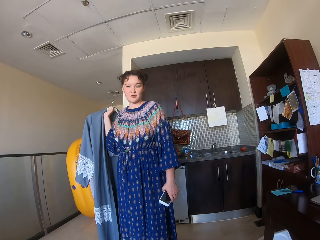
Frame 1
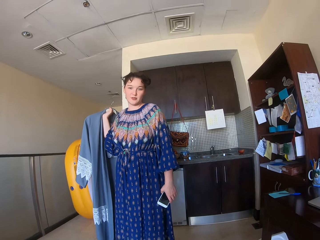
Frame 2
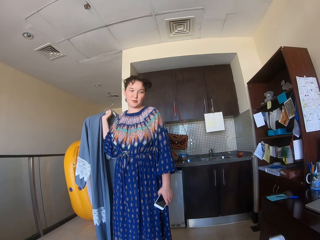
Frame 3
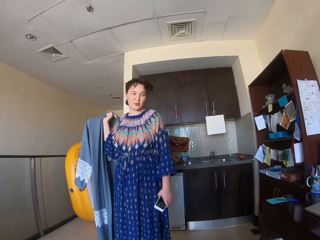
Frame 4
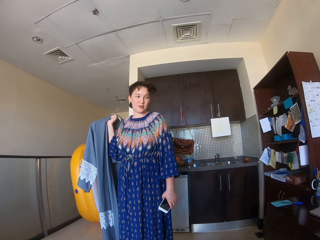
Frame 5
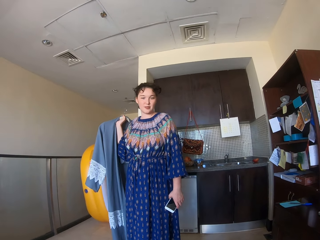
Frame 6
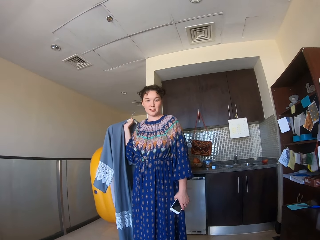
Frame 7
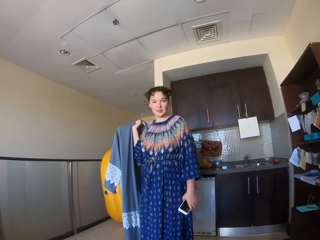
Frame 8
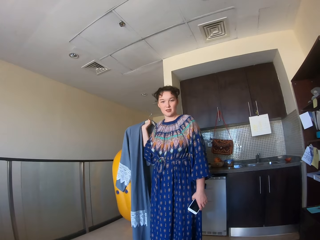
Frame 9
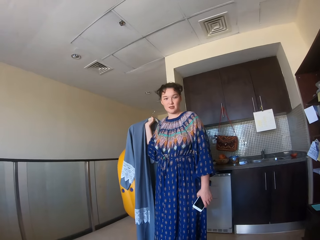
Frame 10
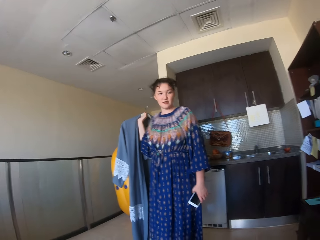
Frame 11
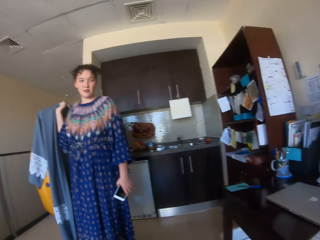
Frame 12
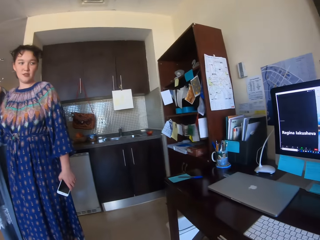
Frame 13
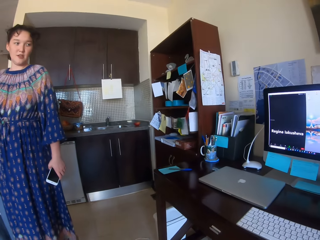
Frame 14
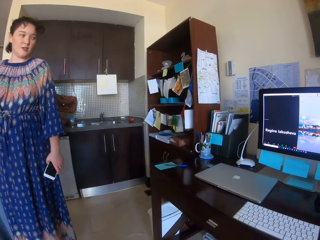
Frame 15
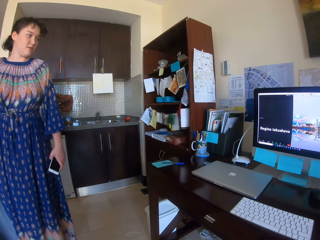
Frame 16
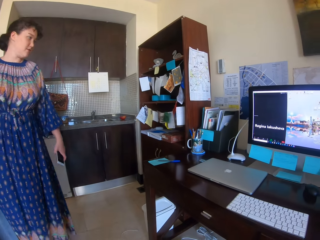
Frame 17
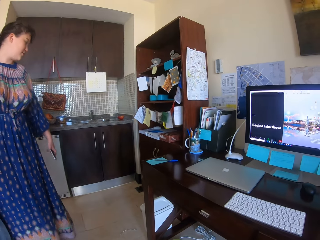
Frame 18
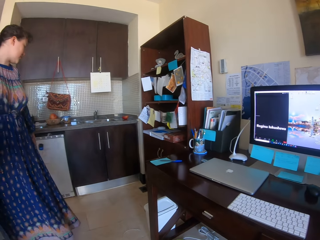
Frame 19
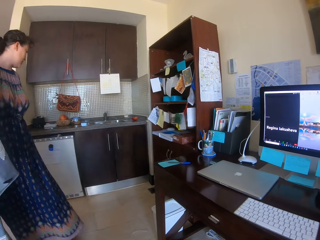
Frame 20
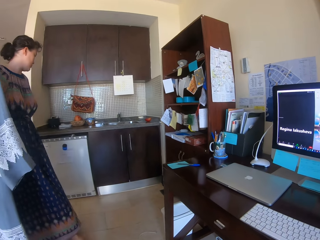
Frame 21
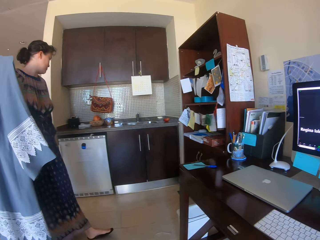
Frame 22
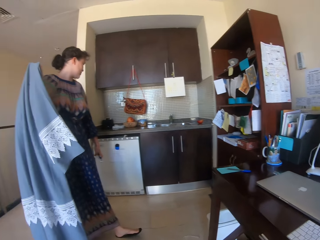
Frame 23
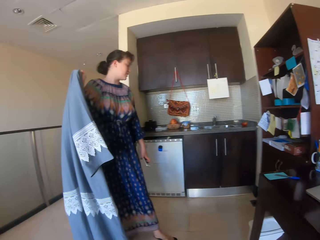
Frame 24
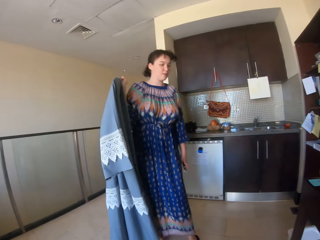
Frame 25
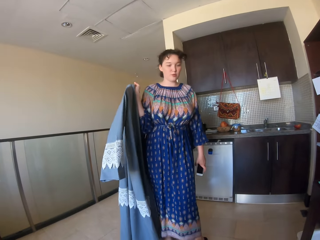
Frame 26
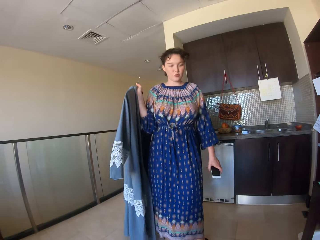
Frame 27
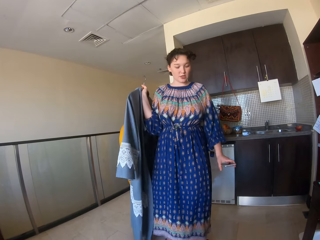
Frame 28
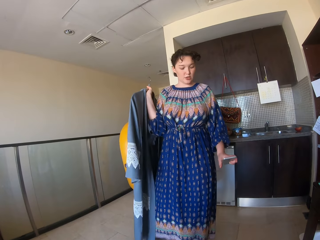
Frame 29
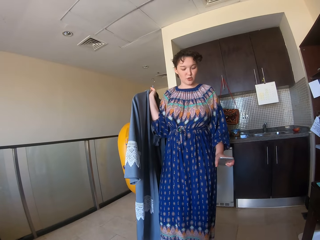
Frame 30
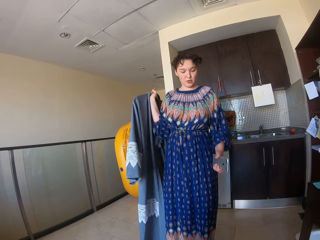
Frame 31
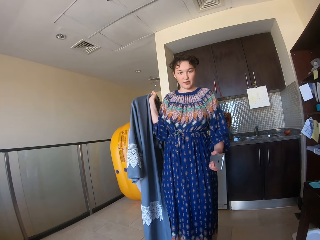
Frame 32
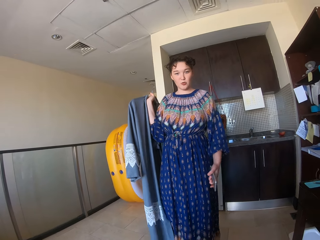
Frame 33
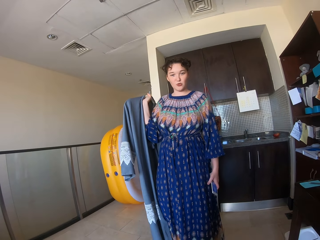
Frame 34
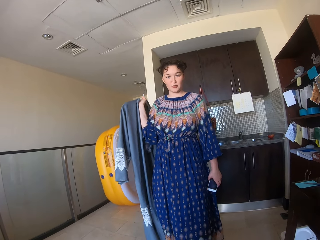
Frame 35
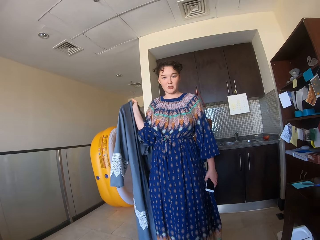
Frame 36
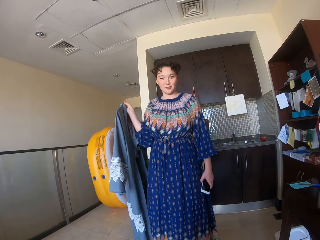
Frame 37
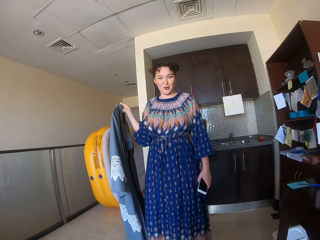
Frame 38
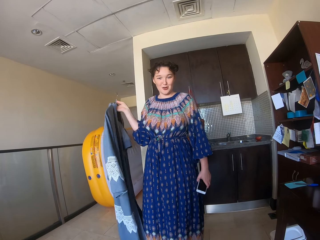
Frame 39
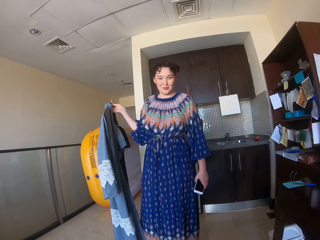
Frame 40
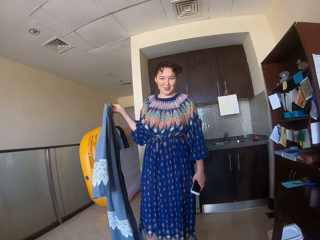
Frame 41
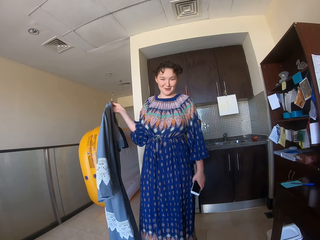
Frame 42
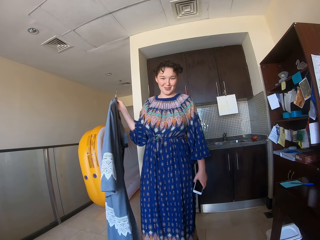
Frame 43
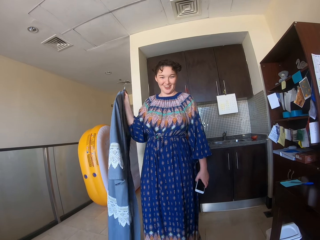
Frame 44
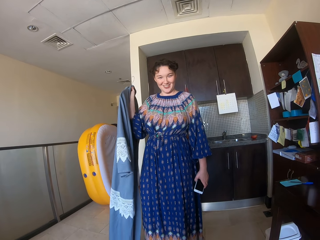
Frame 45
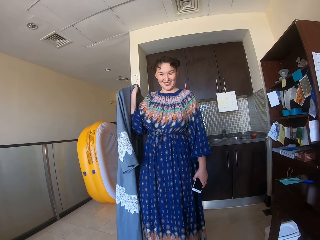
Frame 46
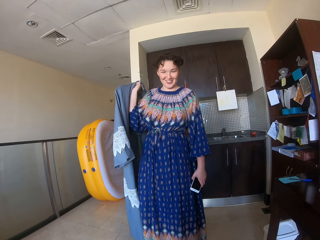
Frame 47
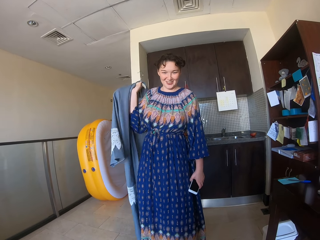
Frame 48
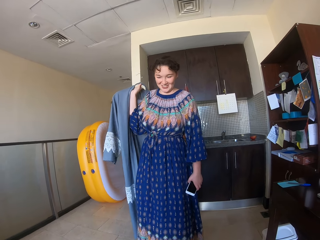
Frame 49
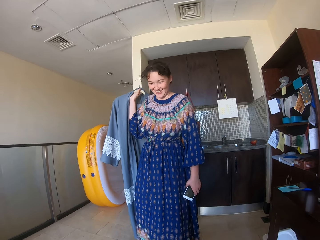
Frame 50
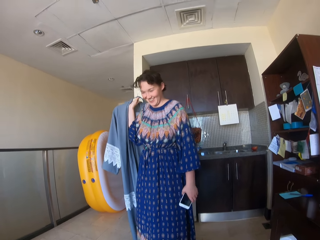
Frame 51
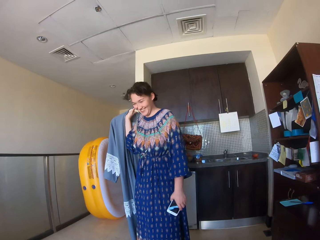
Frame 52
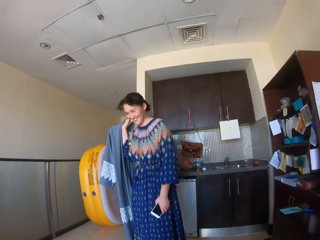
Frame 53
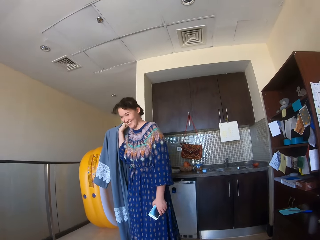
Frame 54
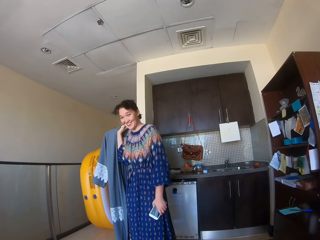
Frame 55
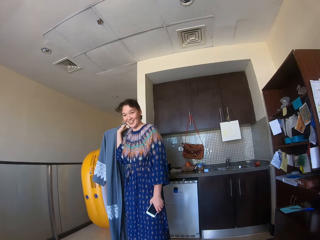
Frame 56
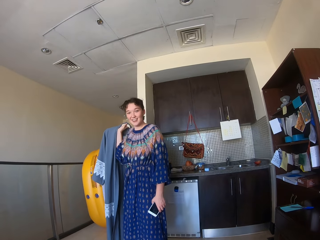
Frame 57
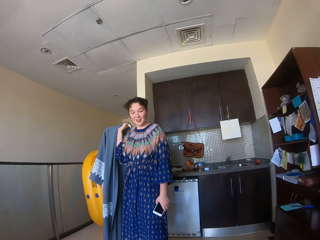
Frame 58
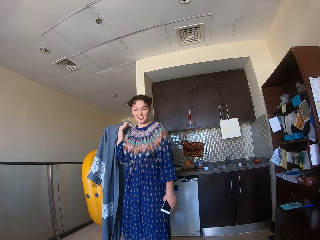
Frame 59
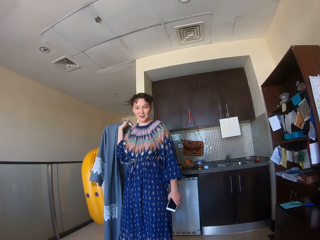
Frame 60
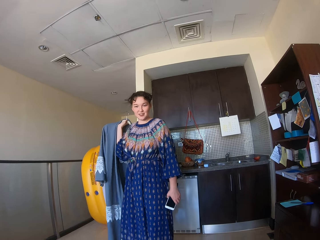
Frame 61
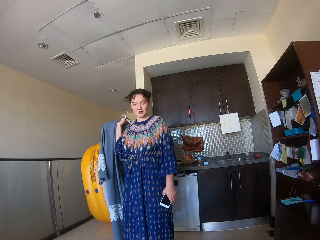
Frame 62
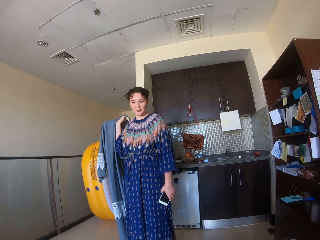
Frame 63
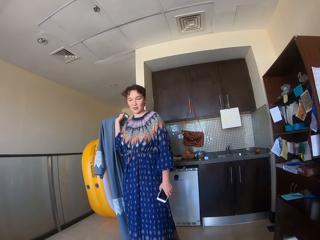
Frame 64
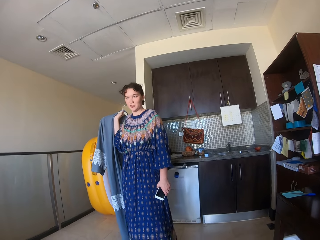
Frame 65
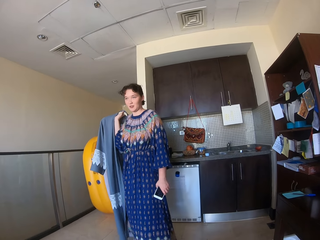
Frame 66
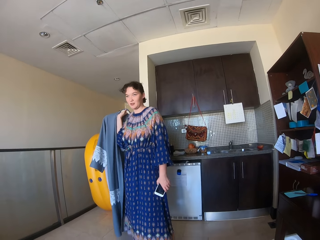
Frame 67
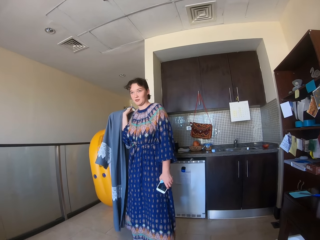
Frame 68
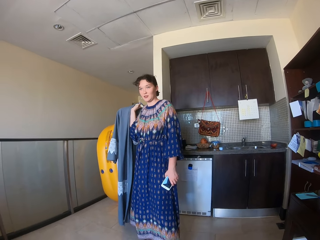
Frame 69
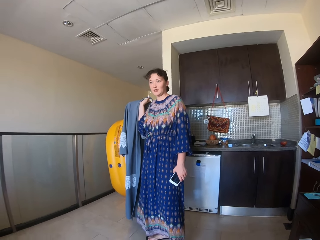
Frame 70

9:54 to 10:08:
A woman looks around. The woman turns back, moves her hand and looks at the phone. The woman turns around.

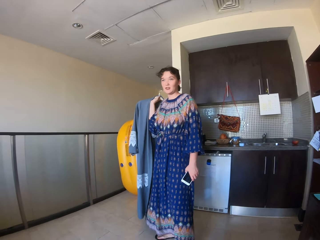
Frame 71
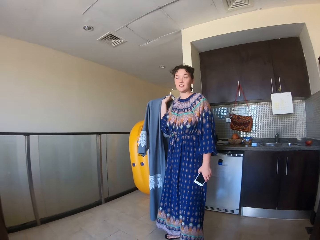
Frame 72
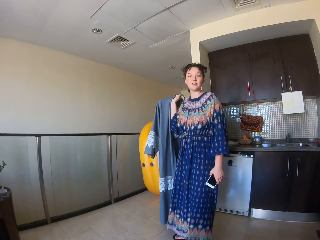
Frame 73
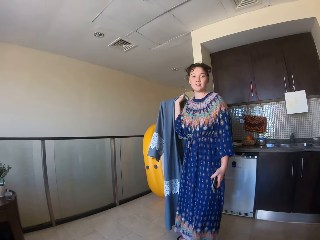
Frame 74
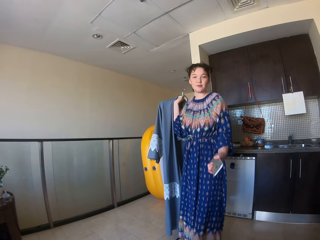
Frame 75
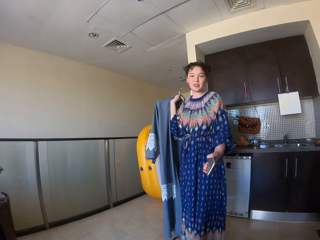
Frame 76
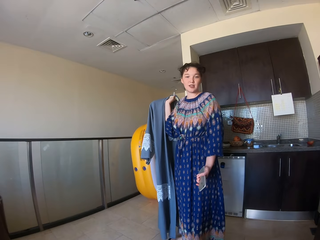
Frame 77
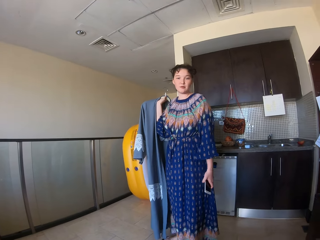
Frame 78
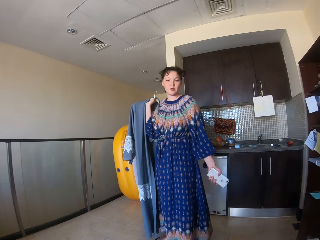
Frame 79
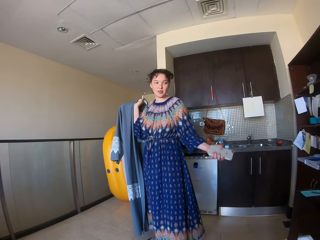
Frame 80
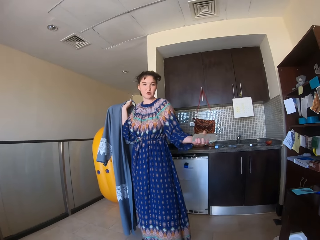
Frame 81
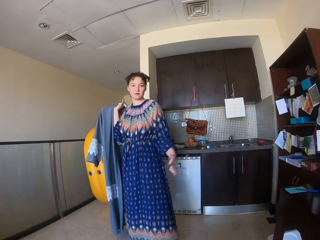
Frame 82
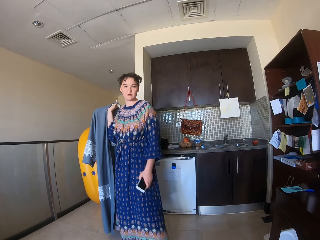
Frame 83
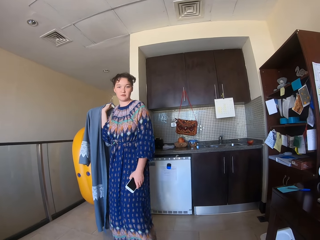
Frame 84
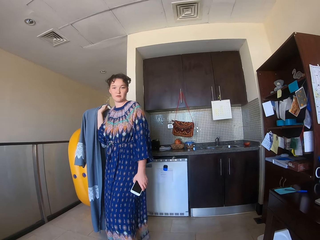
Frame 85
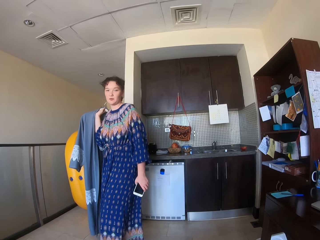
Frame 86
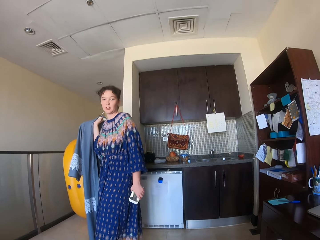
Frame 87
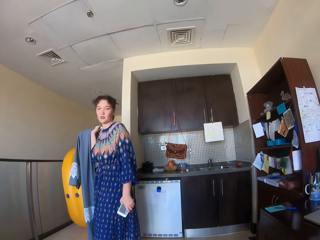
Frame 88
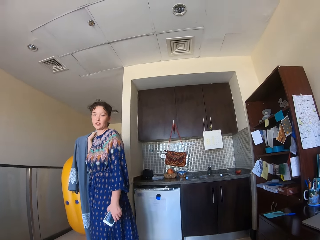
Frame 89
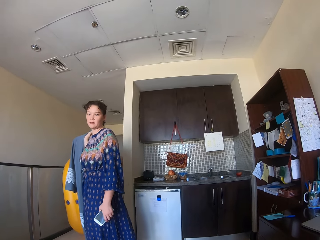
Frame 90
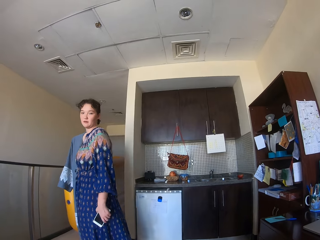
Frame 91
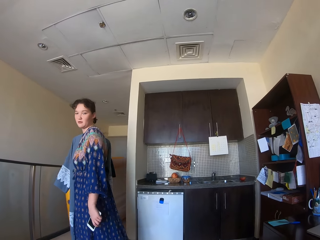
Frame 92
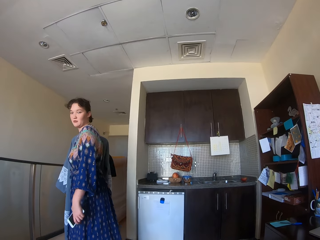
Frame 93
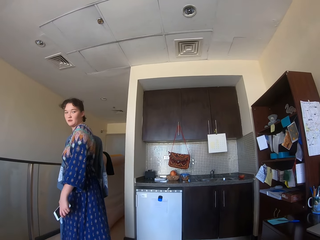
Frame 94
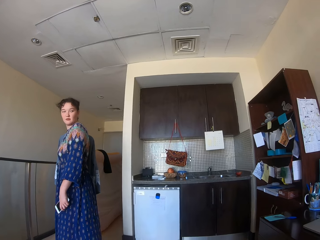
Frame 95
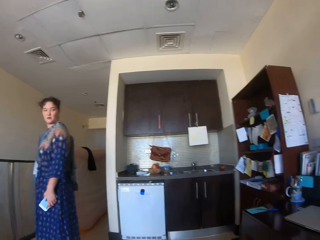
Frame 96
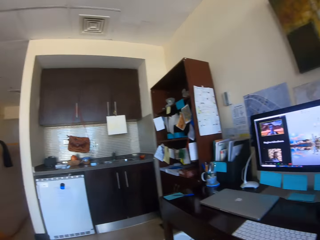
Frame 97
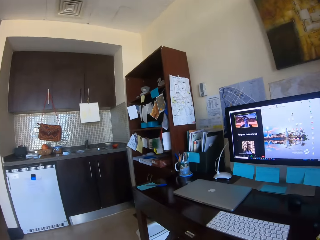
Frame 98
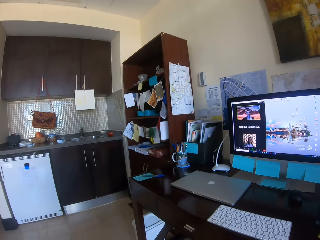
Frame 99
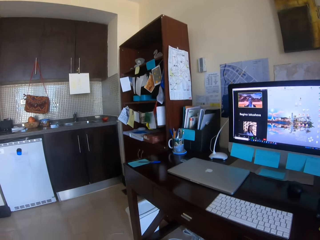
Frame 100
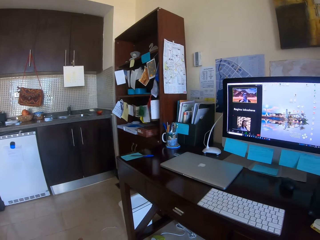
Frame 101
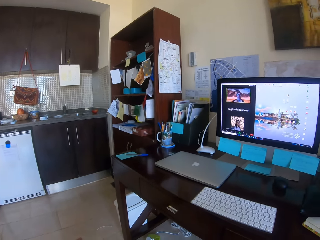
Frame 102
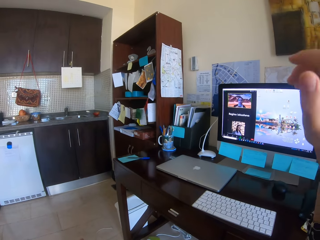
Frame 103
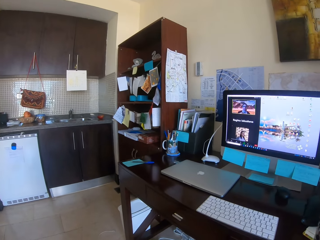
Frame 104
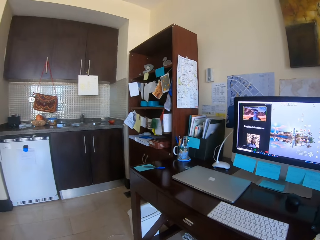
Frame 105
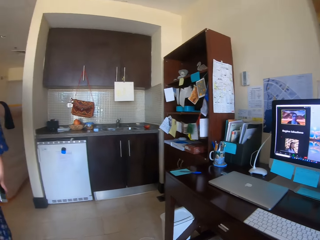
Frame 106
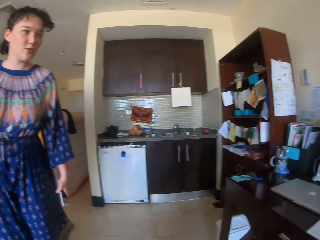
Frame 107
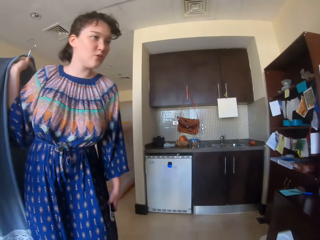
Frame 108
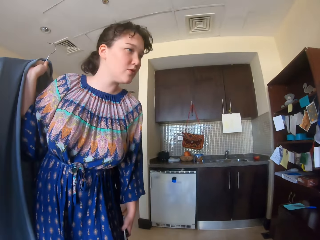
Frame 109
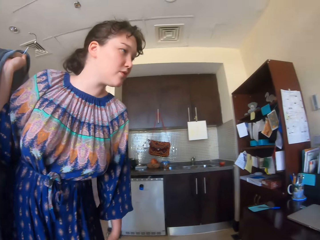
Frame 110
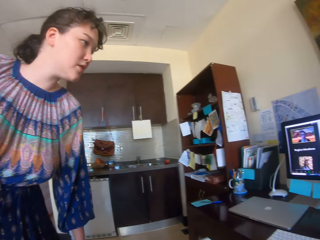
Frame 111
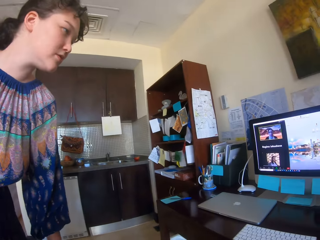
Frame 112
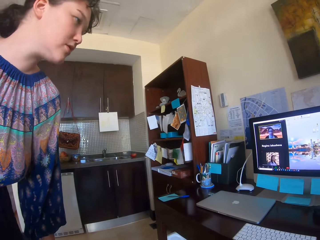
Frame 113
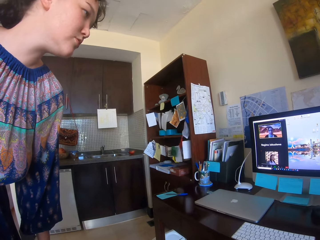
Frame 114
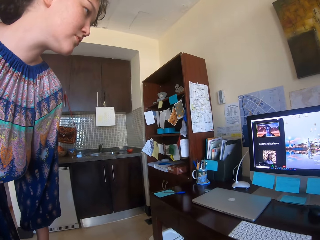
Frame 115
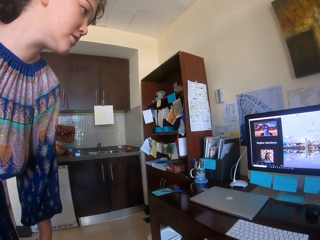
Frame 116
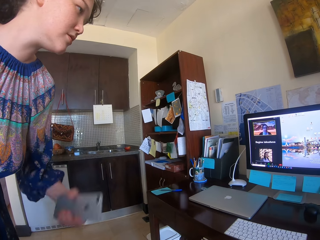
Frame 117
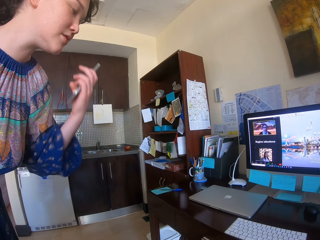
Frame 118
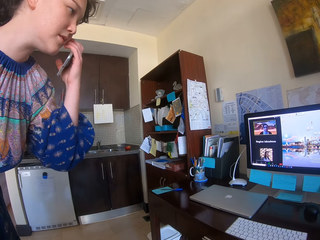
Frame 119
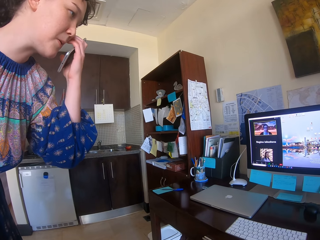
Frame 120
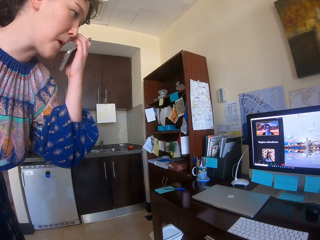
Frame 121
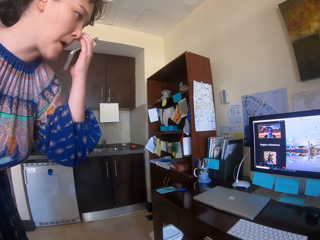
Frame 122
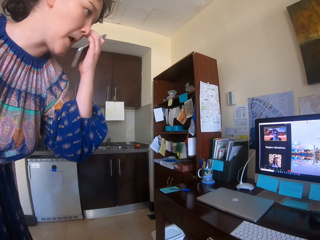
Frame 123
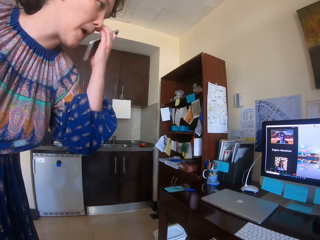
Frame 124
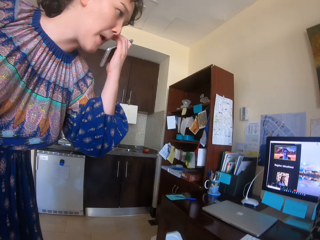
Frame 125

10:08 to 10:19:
A woman lifts the hand. The woman turns around. The woman looks at the computer. The camera wearer moves a hand. They move a hand again. The woman scratches her face.
